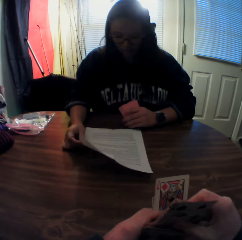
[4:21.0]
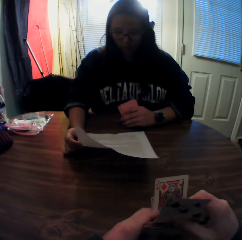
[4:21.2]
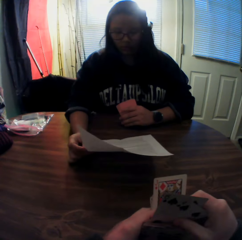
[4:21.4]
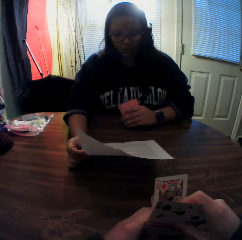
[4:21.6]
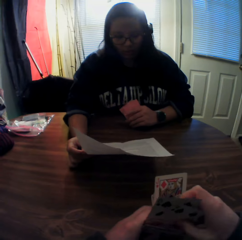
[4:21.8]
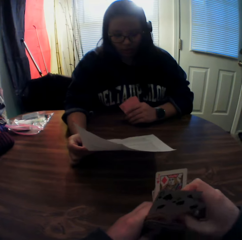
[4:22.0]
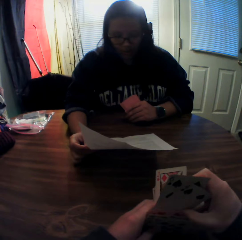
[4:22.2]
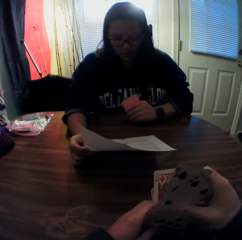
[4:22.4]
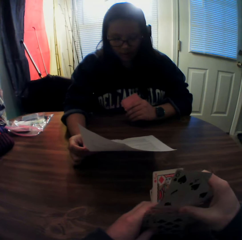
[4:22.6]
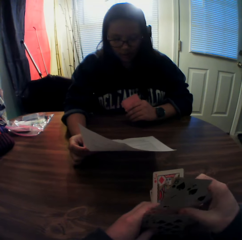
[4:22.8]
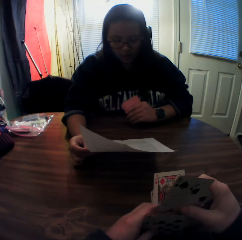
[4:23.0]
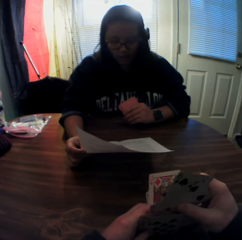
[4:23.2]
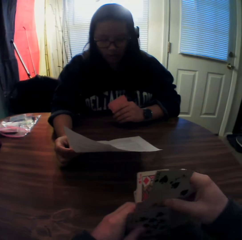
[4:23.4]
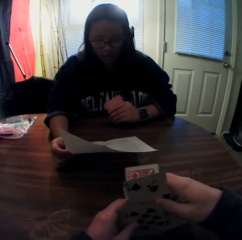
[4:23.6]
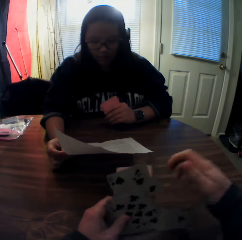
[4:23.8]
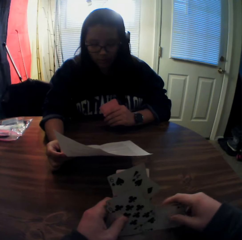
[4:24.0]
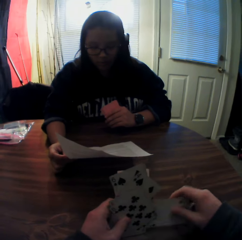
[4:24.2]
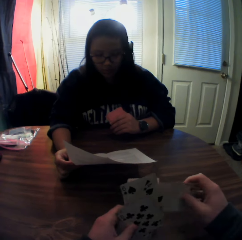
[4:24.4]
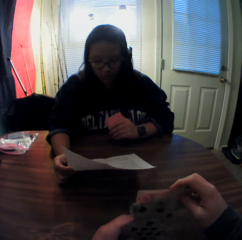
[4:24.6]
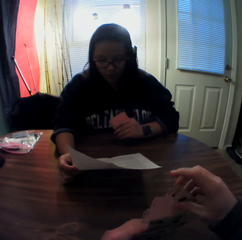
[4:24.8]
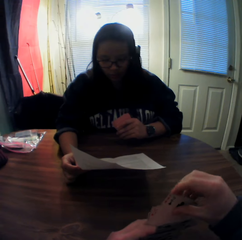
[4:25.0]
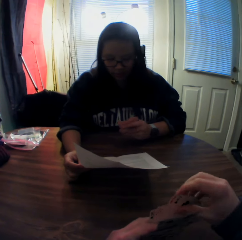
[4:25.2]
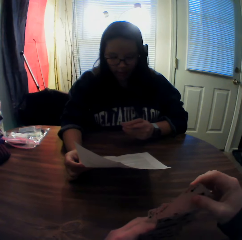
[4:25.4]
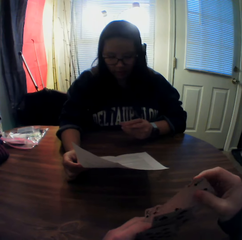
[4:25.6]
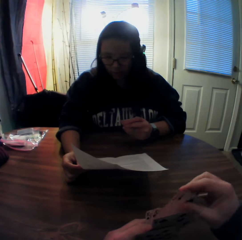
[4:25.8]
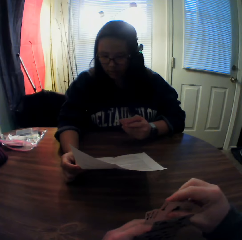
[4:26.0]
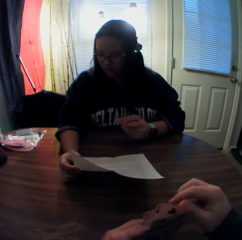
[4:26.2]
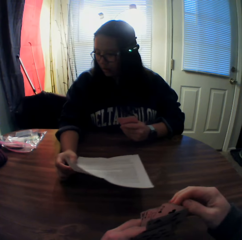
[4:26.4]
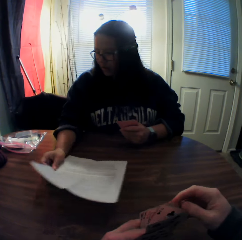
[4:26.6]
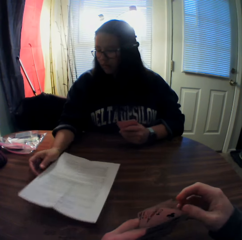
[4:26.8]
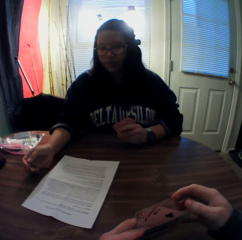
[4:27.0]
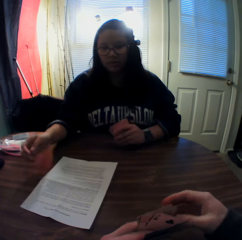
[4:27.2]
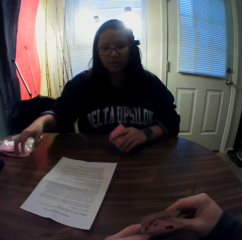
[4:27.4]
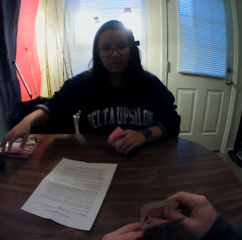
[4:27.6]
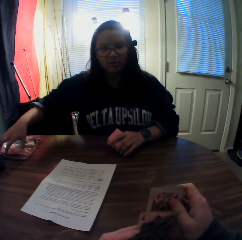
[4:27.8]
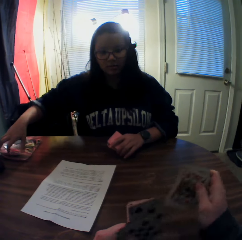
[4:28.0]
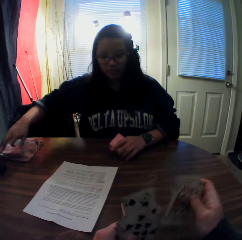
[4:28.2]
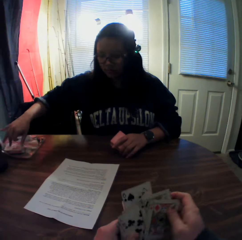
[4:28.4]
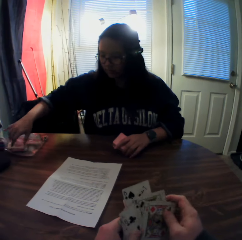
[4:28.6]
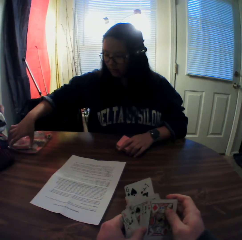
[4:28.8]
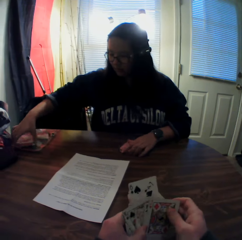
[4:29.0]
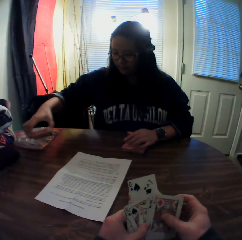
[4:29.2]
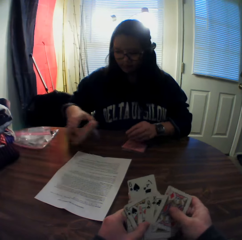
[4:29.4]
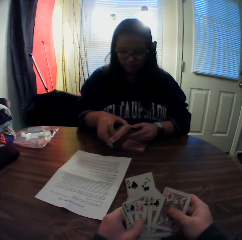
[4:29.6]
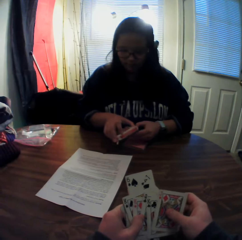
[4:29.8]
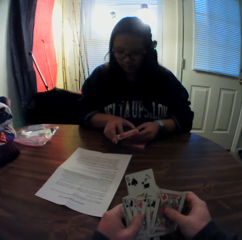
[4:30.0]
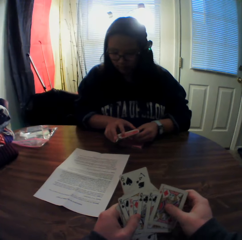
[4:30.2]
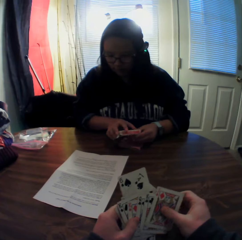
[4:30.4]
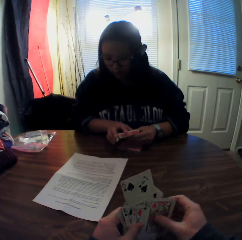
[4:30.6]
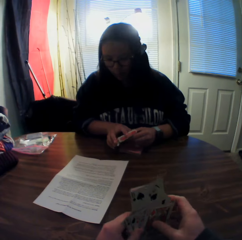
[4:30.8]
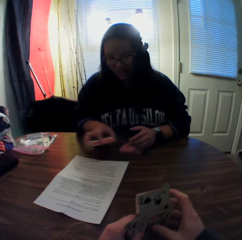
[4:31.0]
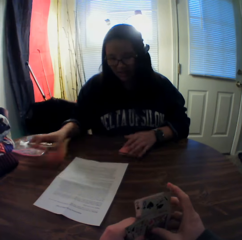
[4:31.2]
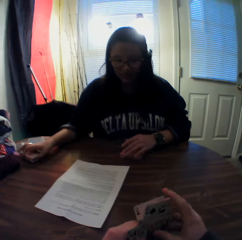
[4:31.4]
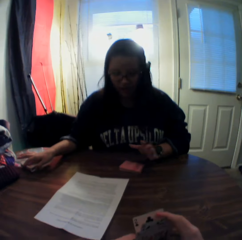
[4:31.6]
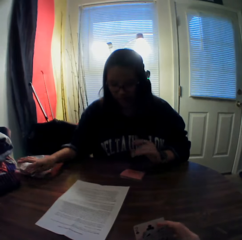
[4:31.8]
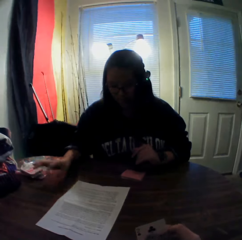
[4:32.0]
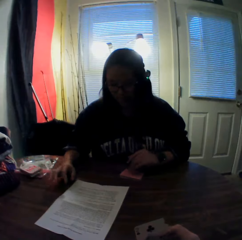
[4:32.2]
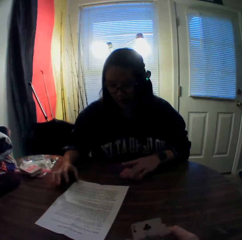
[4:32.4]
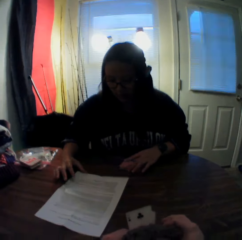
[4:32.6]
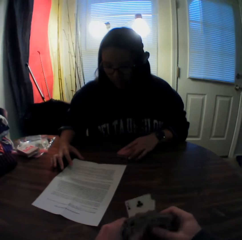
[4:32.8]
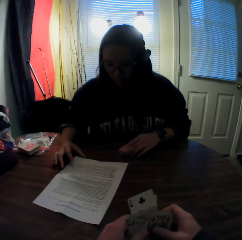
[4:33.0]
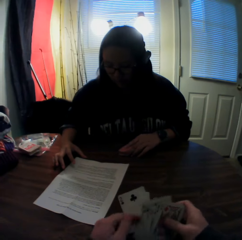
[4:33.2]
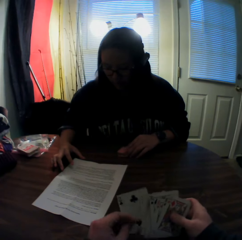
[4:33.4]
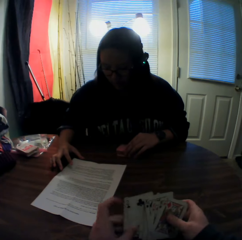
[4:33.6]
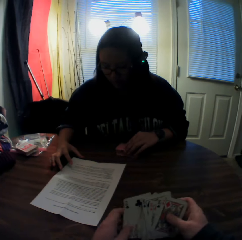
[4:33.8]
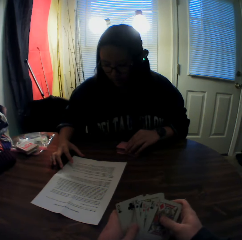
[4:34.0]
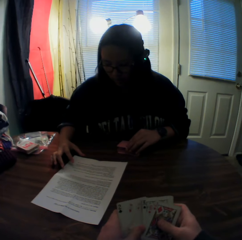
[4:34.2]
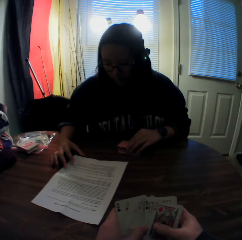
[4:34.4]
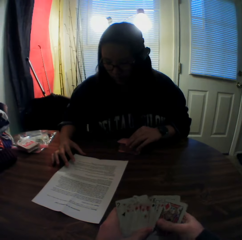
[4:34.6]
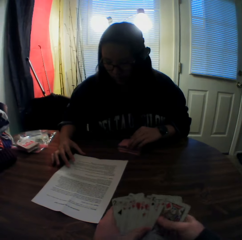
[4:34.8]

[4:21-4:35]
The woman picks up the piece of paper with her right hand. The camera wearer looks at the cards. The woman places the piece of paper onto the table, picks up the card carton with her right hand, places the stack of cards onto the table from her left hand, and places the card carton onto the table with her right hand.

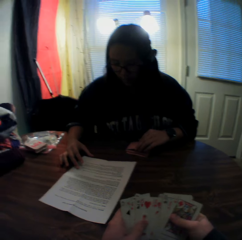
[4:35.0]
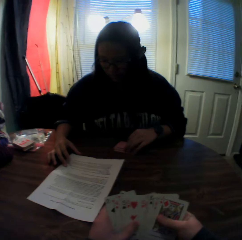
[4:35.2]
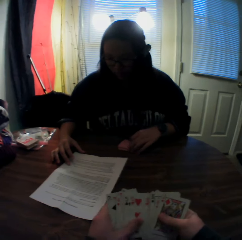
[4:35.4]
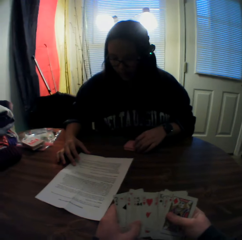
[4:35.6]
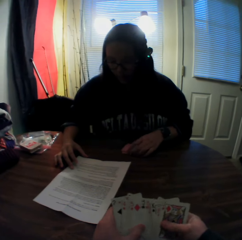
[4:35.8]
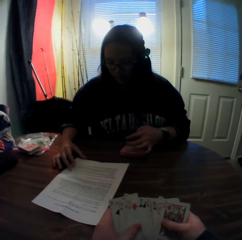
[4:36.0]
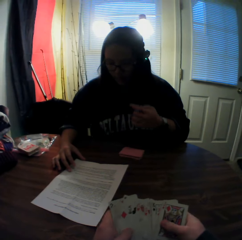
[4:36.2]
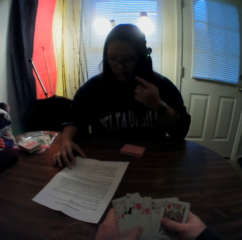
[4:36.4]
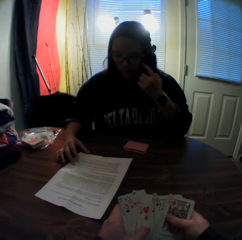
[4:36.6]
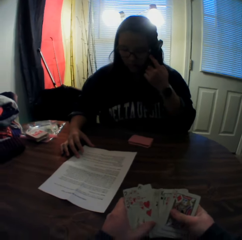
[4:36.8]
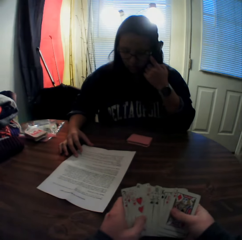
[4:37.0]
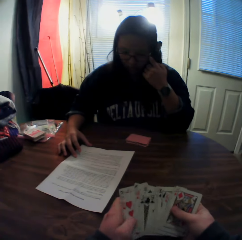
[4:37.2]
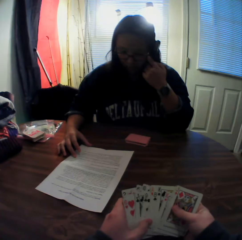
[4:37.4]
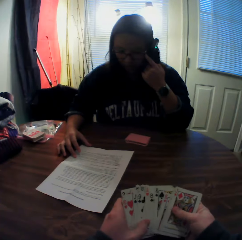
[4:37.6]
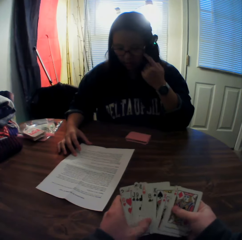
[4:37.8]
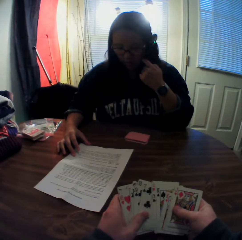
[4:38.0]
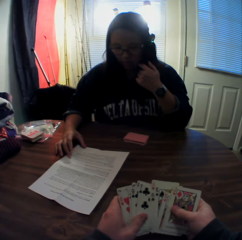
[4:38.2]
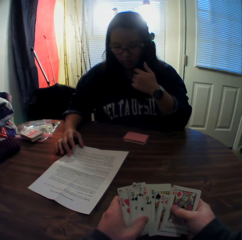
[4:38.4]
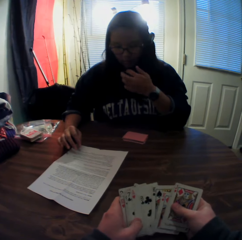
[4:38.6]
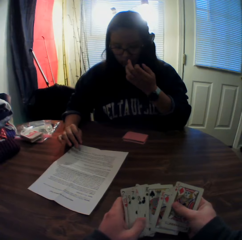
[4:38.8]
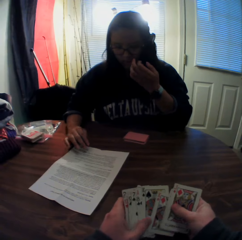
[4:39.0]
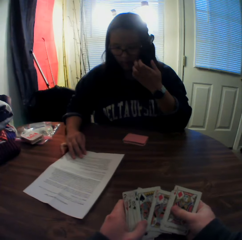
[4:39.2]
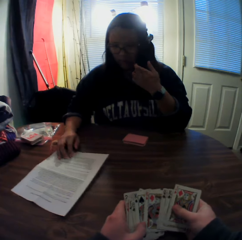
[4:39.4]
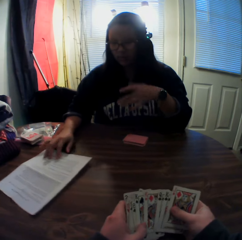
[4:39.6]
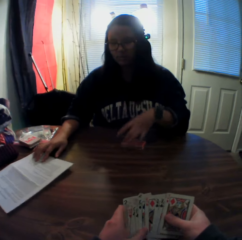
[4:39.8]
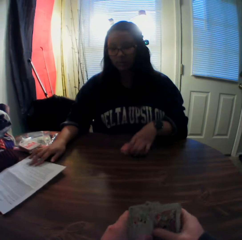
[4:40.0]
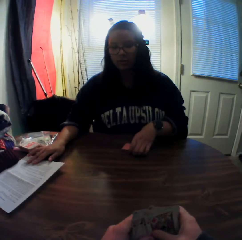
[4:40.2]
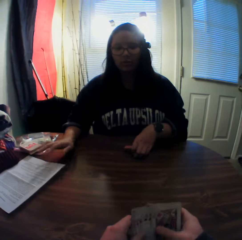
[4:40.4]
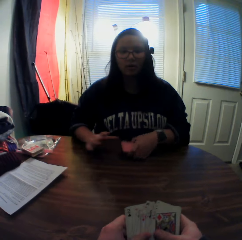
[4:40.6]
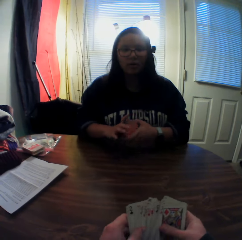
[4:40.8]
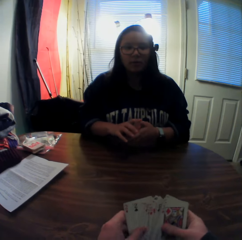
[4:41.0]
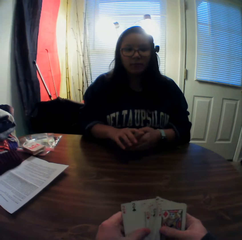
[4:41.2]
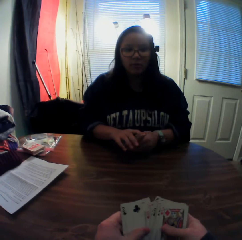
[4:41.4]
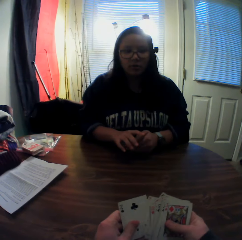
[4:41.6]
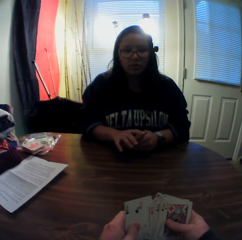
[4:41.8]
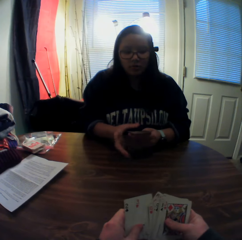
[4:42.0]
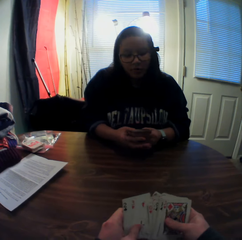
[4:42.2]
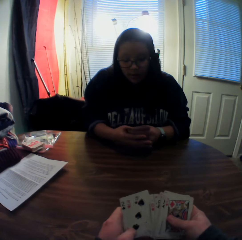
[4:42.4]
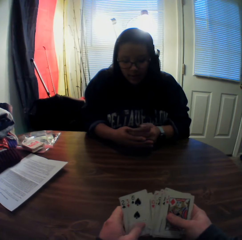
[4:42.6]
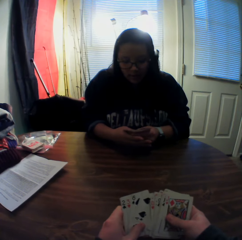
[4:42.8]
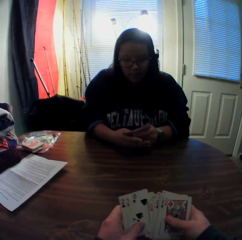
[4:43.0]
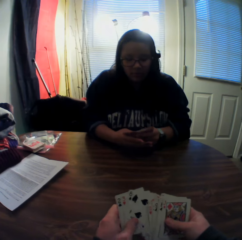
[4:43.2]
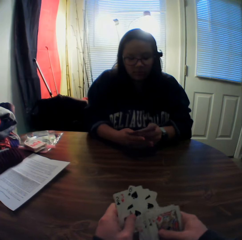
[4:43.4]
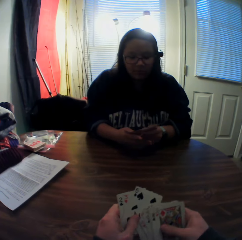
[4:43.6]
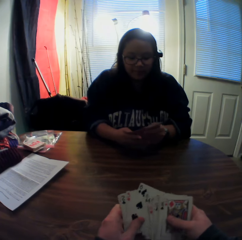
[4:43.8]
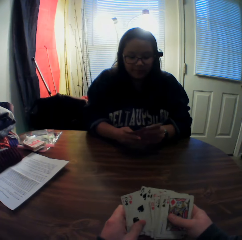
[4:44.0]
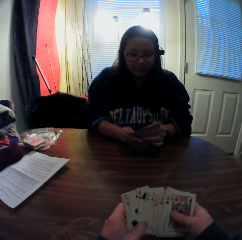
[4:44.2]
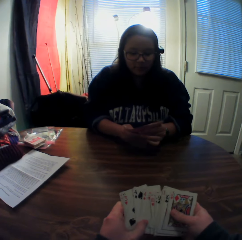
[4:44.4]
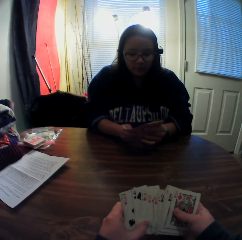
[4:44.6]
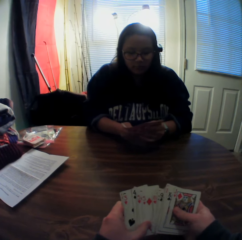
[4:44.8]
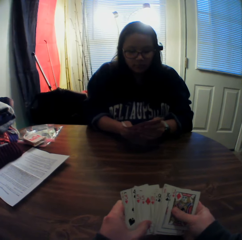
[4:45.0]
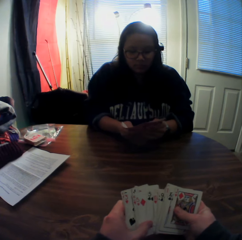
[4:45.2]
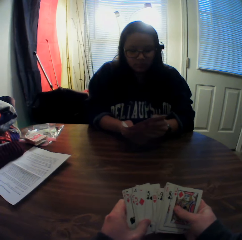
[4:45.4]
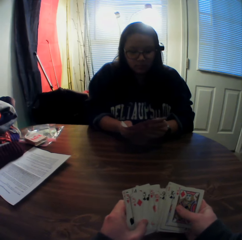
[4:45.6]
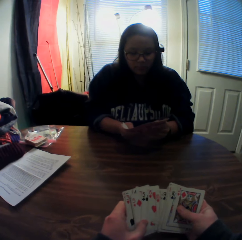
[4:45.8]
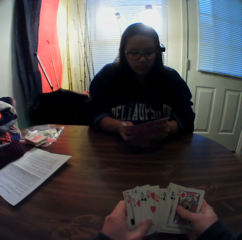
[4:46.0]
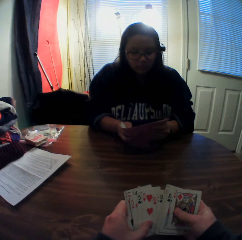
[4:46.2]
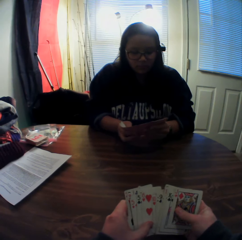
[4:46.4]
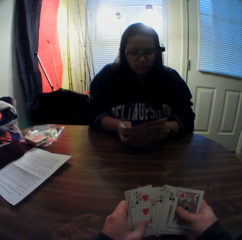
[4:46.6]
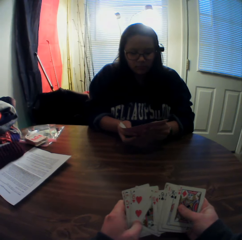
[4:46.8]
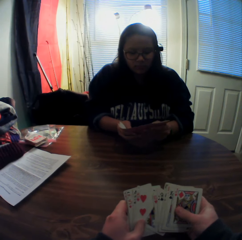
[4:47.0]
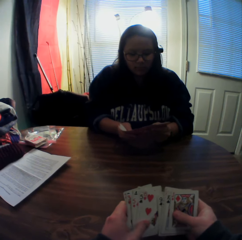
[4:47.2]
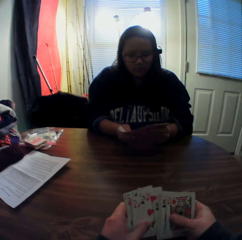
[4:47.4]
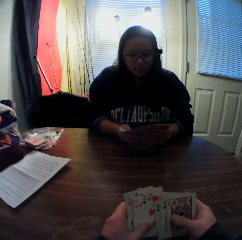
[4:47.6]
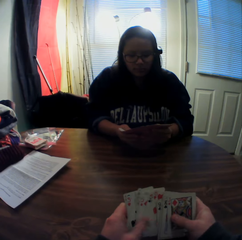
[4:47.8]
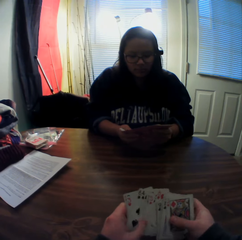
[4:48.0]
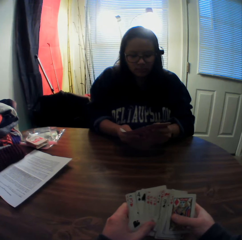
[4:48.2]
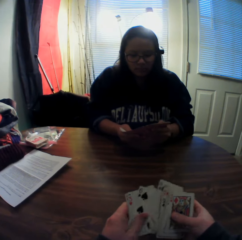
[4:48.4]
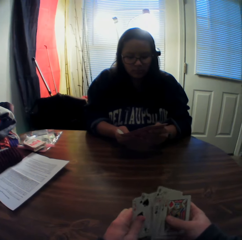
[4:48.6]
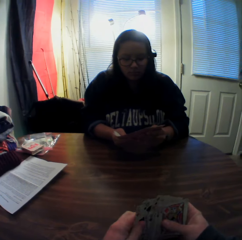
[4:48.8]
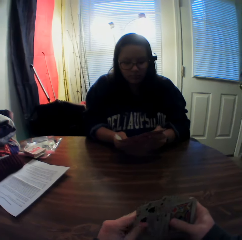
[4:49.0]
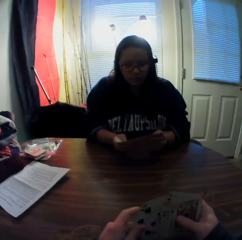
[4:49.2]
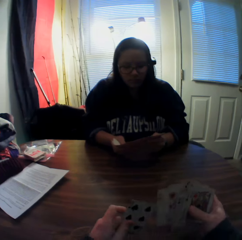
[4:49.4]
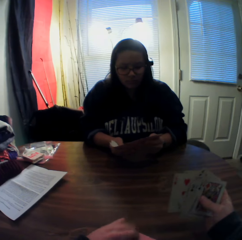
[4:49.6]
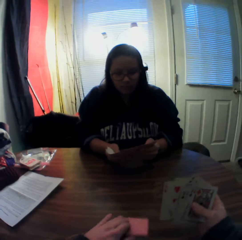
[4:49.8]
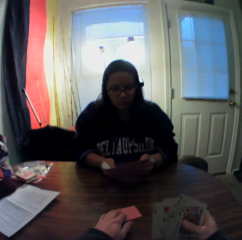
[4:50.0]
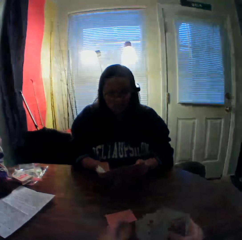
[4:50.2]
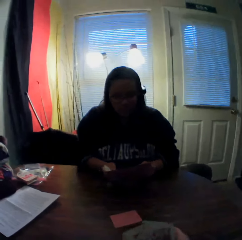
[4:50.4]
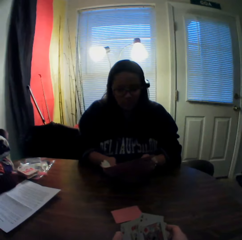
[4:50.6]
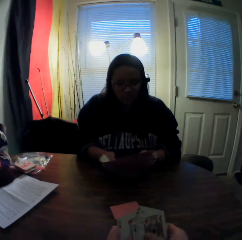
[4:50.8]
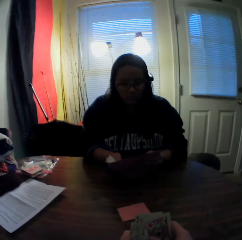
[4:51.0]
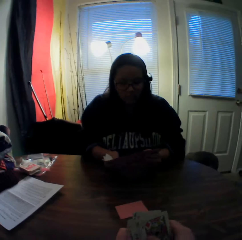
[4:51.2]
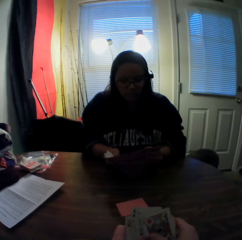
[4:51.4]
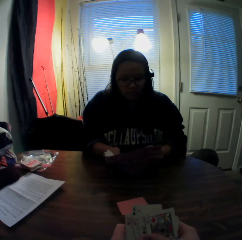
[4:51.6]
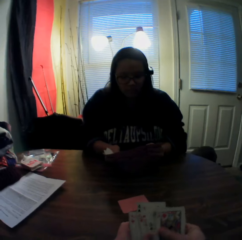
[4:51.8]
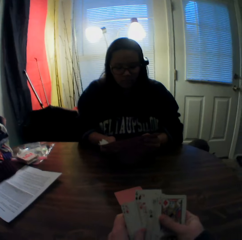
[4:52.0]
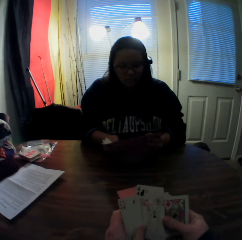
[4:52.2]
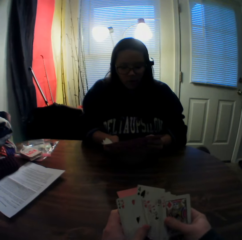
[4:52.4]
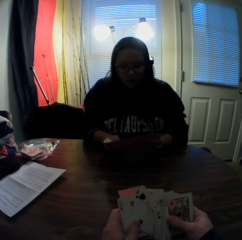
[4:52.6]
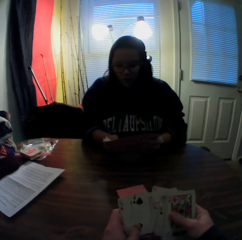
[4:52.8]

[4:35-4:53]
The woman adjusts her glasses with her left hand. The woman moves the piece of paper on the table with her right hand, picks up the stack of cards with her left hand, and flips through the stack of cards in her hands. The camera wearer arranges the cards. He picks a card from the stack of cards in his hands with his left hand. He places the card onto the stack of cards on the table. He flips through the stack of cards in his hands. He stares at the woman.
